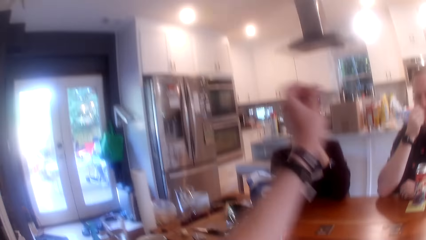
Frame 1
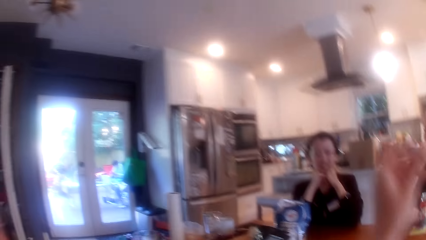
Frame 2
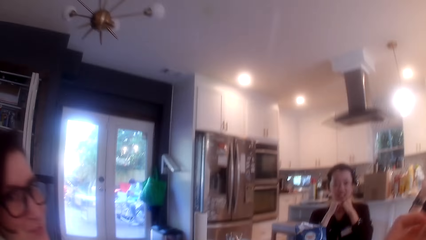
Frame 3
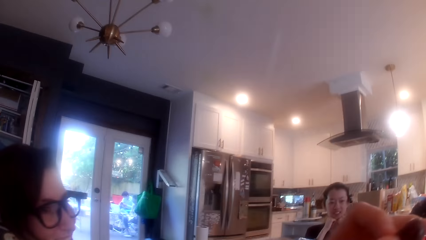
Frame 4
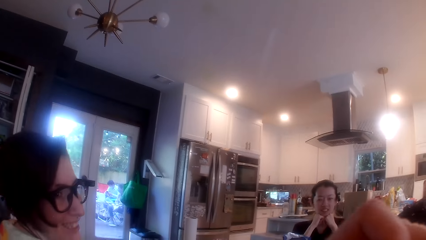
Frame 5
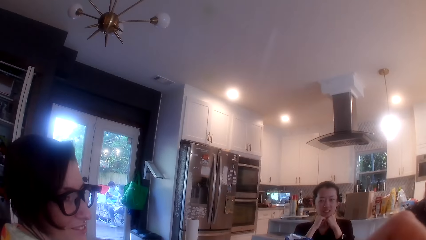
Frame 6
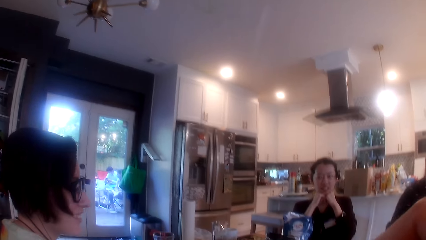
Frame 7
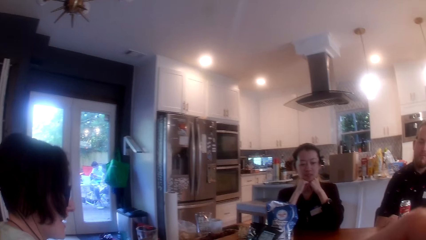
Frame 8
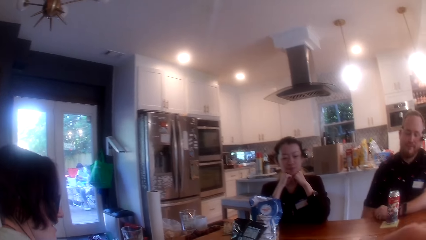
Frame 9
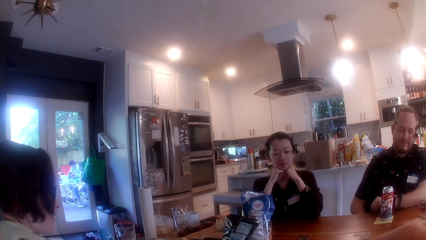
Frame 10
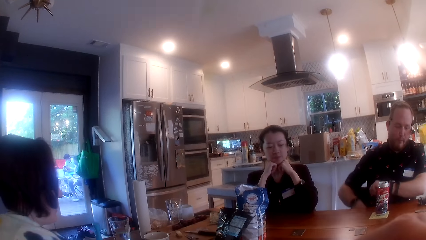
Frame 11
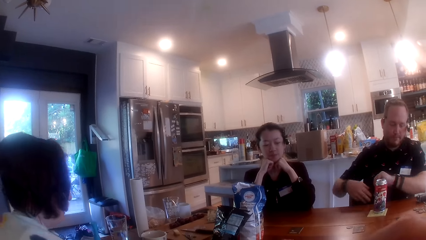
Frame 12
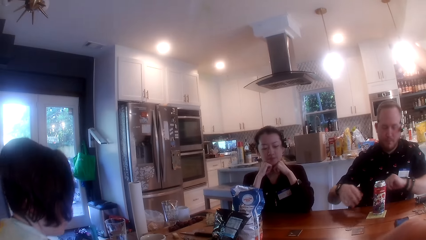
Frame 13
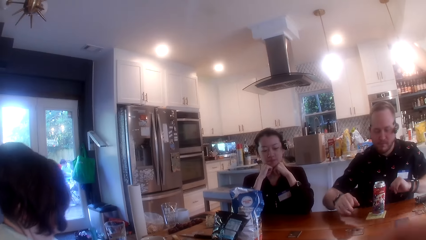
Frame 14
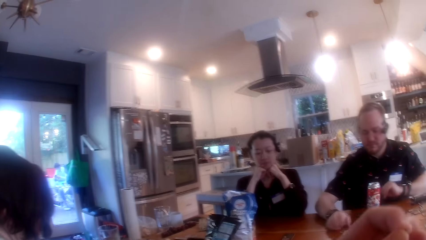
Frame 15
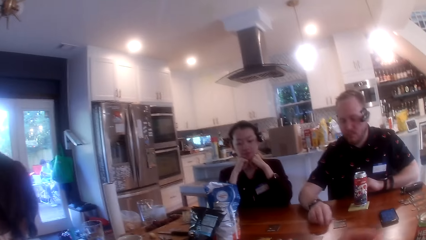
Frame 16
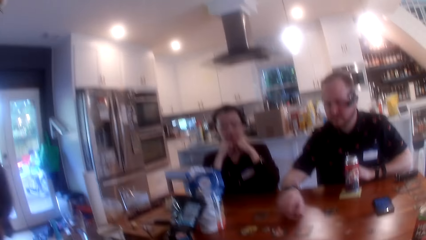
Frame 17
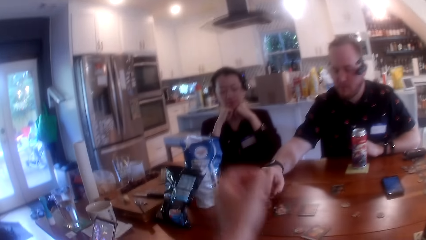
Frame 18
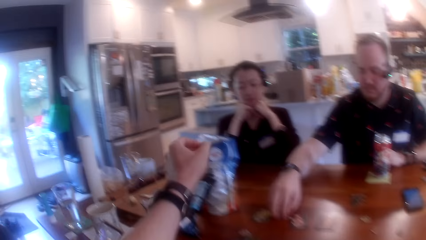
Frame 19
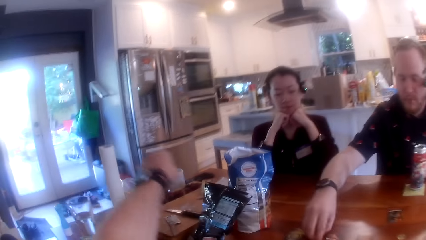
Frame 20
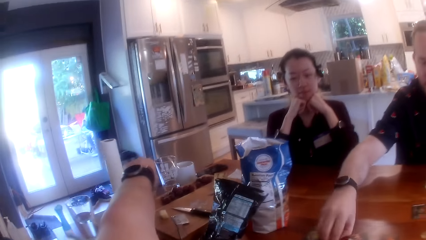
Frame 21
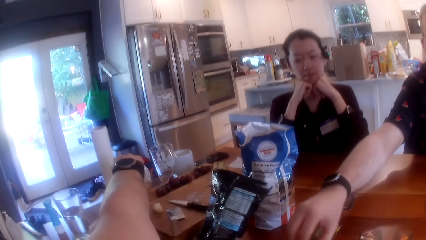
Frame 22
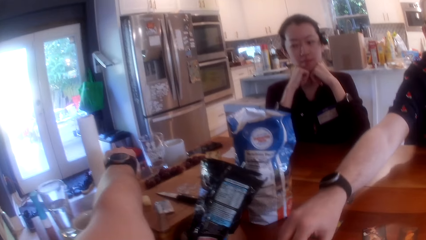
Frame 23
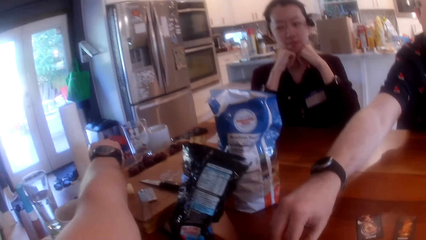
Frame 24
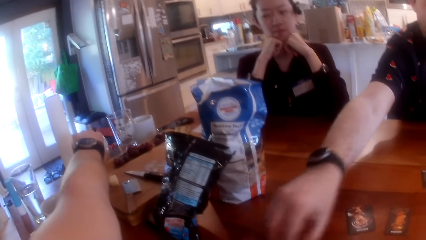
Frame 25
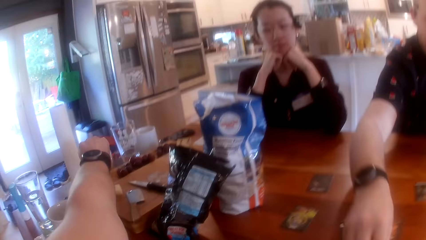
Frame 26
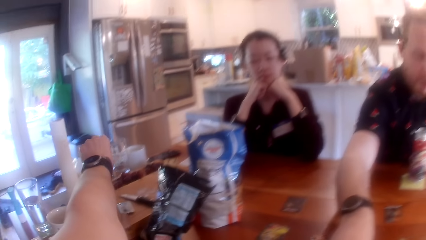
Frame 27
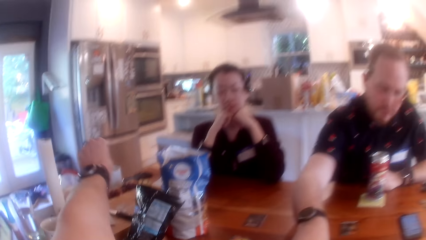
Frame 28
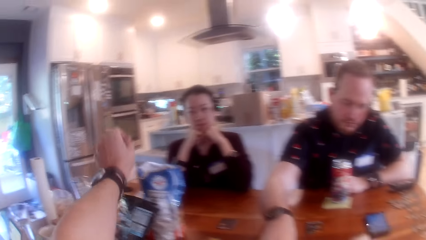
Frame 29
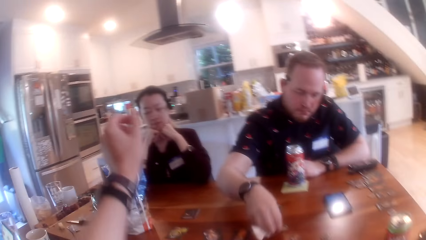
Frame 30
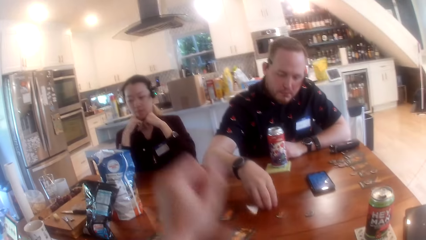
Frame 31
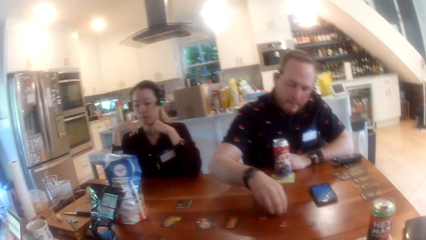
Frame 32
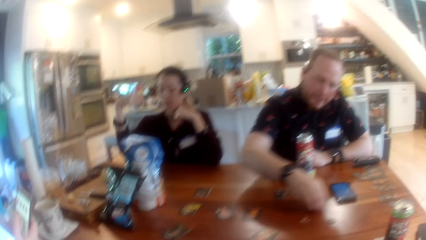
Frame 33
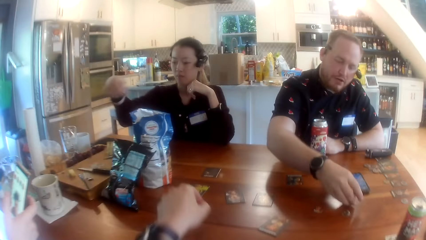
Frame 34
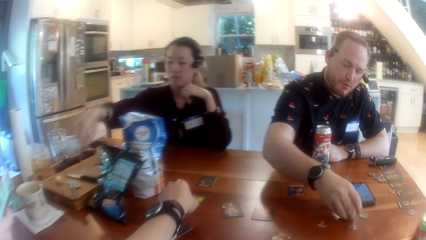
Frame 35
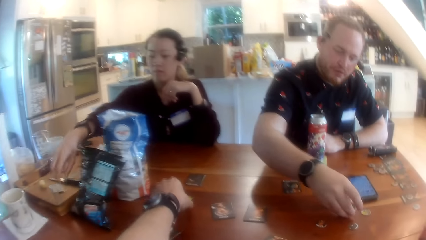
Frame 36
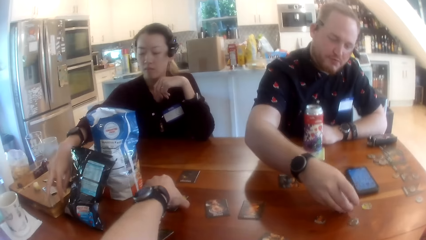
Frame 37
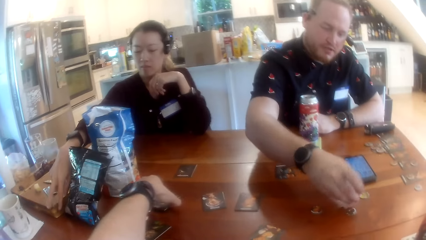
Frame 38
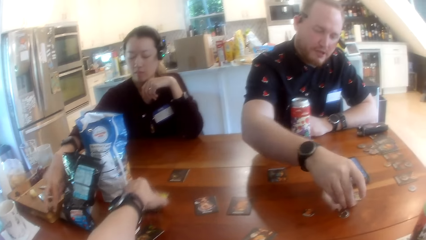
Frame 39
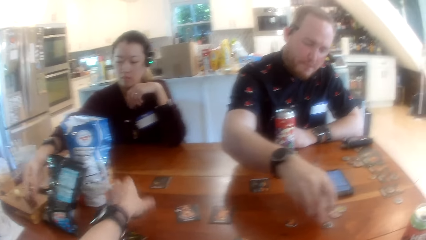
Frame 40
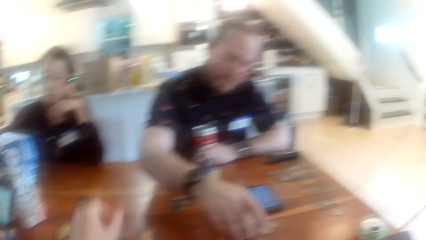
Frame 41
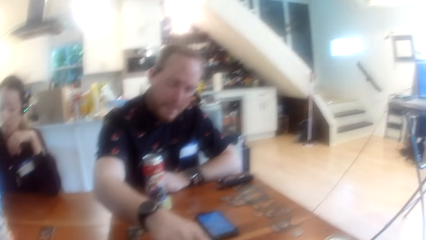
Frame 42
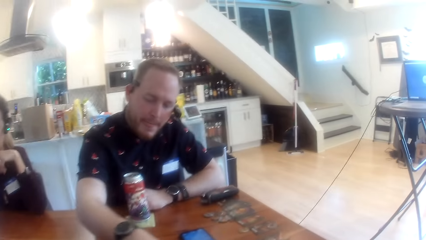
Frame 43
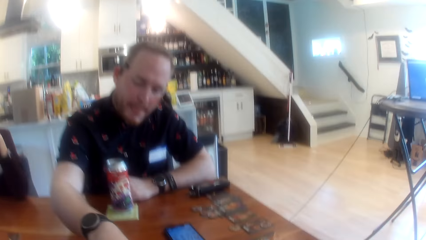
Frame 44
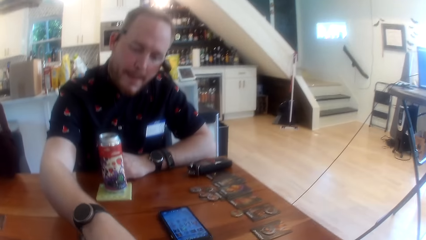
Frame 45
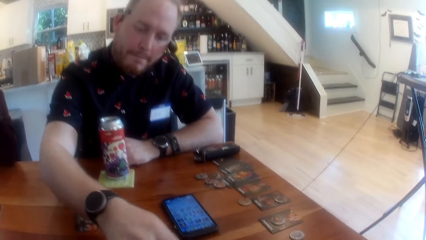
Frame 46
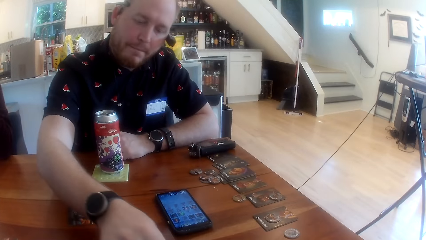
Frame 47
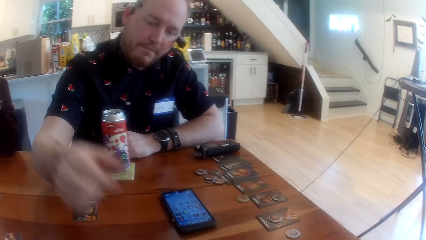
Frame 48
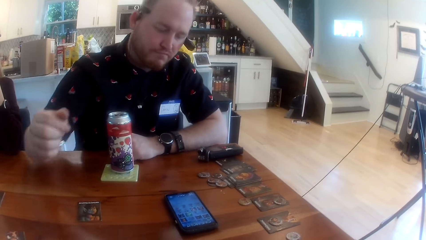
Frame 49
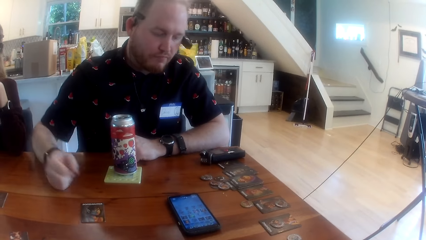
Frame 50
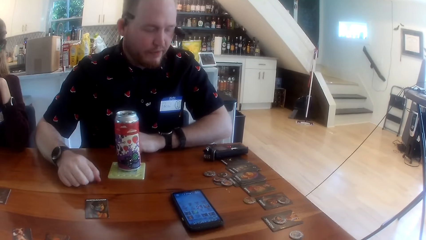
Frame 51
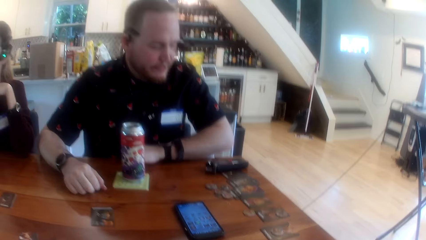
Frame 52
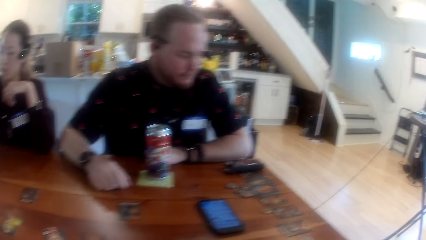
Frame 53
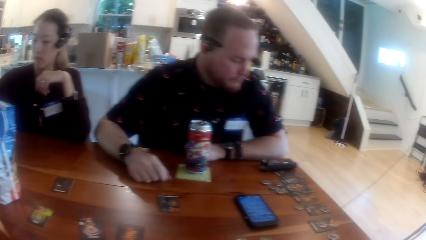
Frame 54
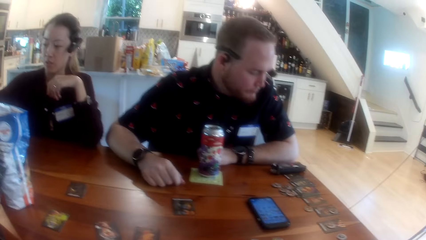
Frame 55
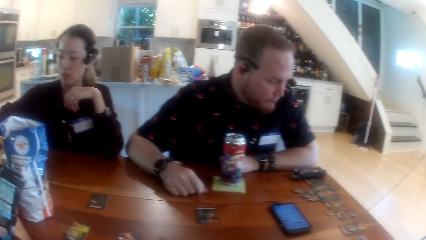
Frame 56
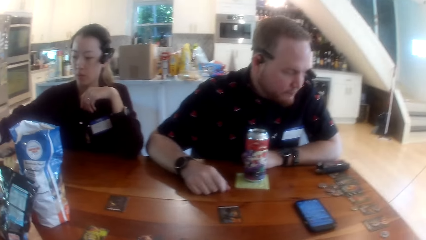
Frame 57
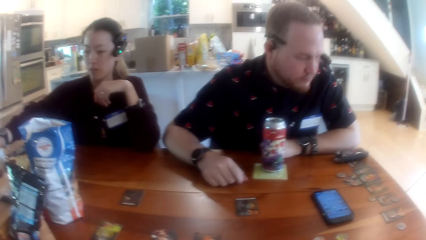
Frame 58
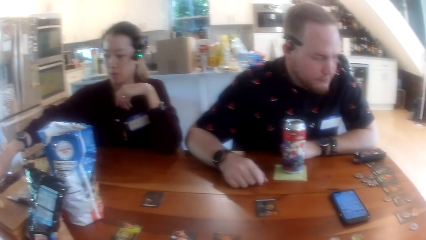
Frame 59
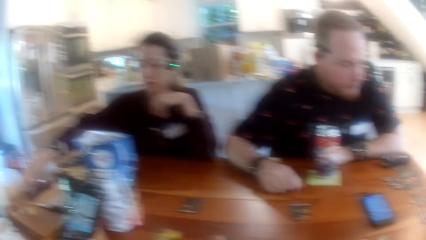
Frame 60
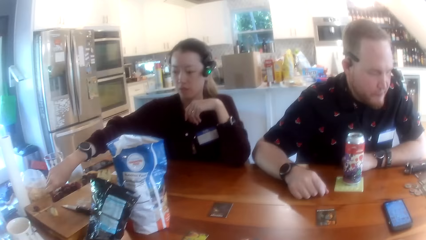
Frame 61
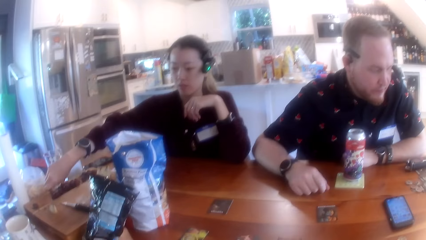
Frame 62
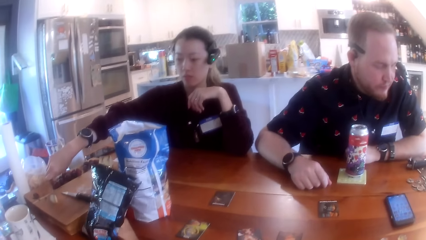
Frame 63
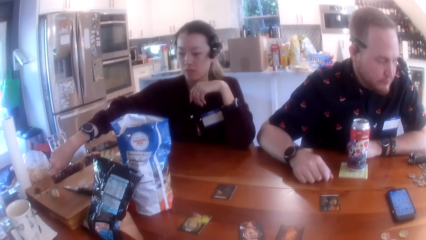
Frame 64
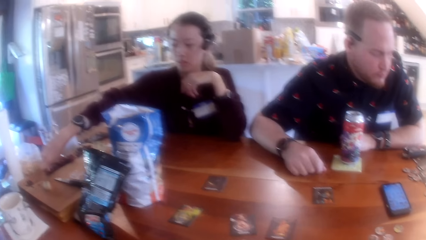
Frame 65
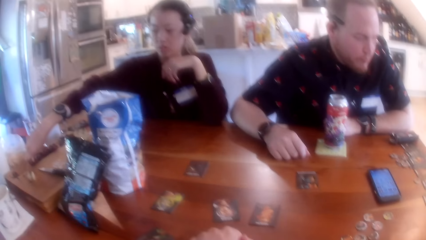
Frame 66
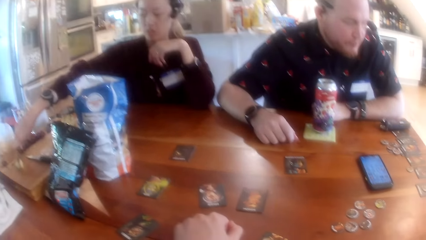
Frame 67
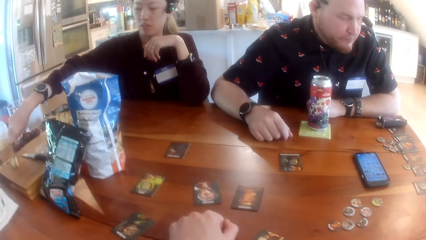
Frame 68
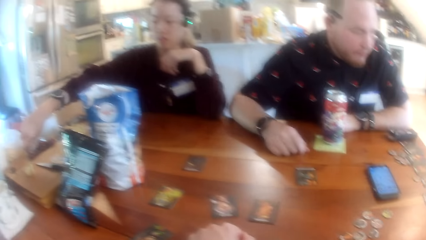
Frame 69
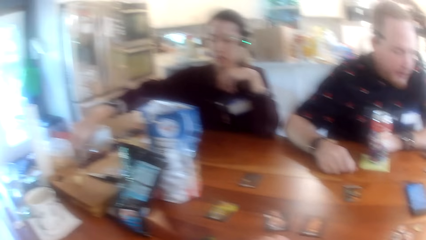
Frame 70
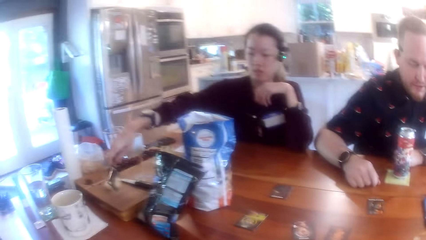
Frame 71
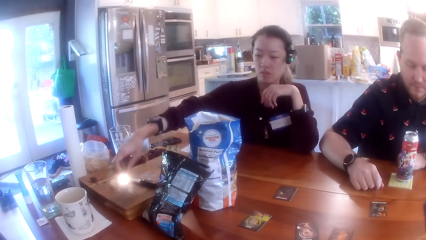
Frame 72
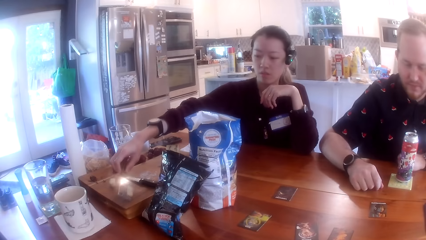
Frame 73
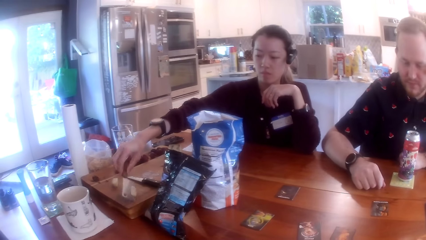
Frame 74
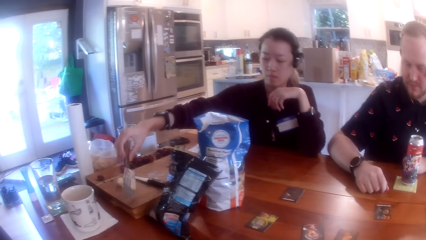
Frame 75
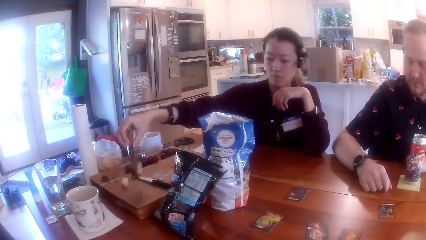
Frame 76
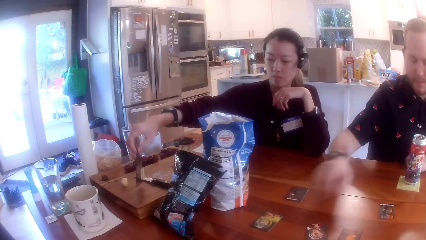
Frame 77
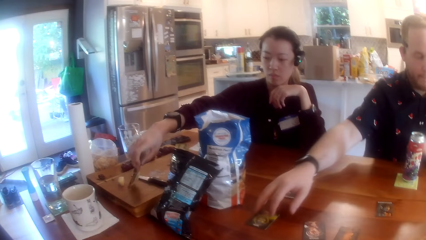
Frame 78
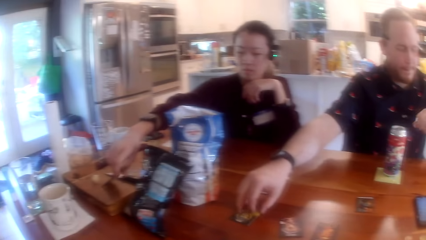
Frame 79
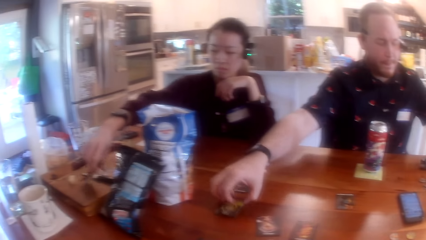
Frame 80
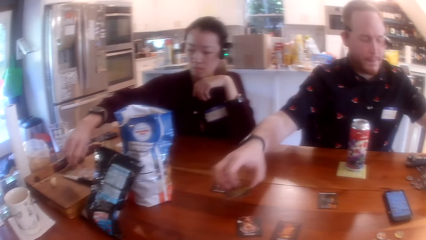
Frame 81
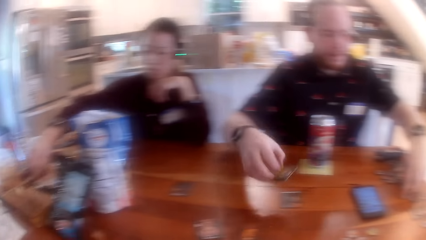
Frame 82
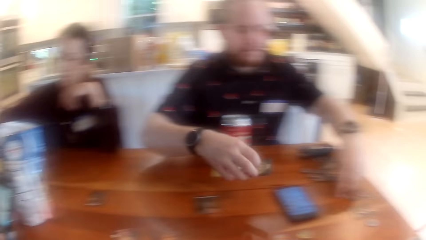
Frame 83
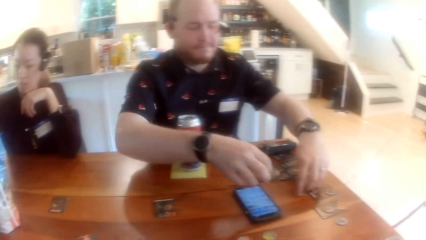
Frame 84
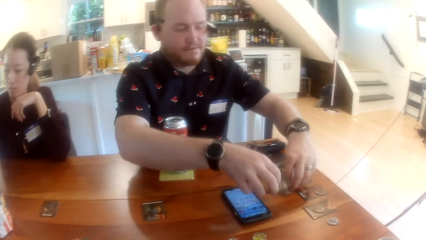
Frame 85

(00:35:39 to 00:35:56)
The camera wearer eats the grapefruit in his left hand. He picks a snack from the far end of the table. A man picks the game chips on the table with his right hand. The camera wearer picks a grapefruit from the table with his left hand. The man stretches his hand towards the cards on the table. A woman picks a bottle on the table with her right hand. The camera wearer drops a card on the table with his left hand. The man moves some coins on the table. Another woman slices a fruit on the chopping board with the cleaver knife in her right hand. The other woman picks something from the table. The first woman drops the cleaver on the chopping board with her right hand. The man picks the card on the table with his right hand.
